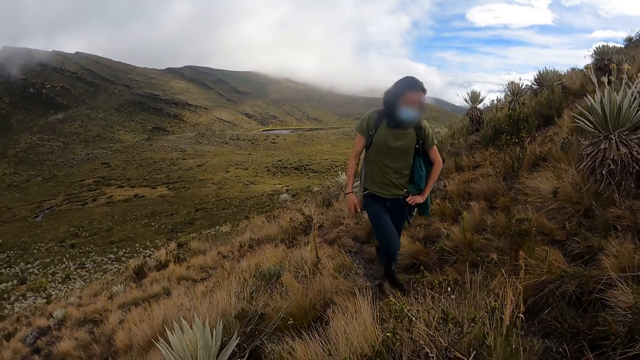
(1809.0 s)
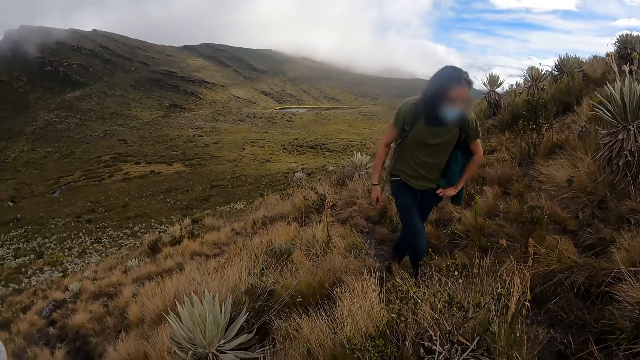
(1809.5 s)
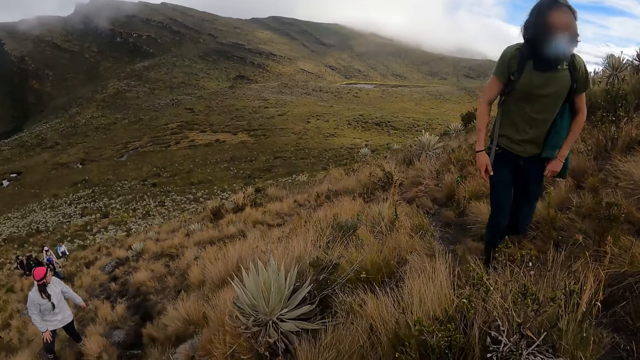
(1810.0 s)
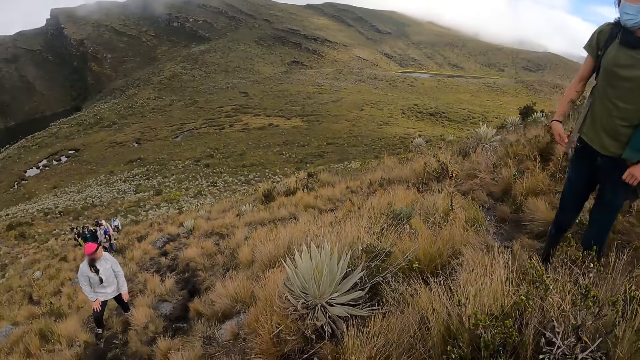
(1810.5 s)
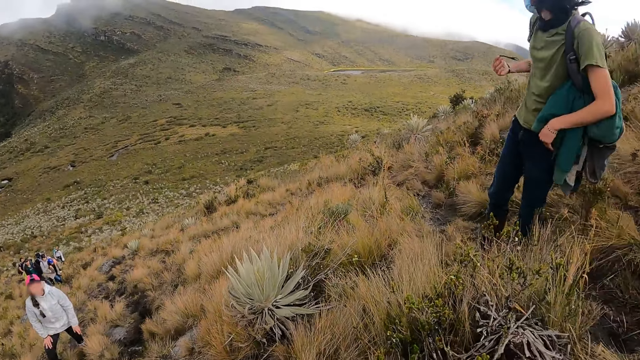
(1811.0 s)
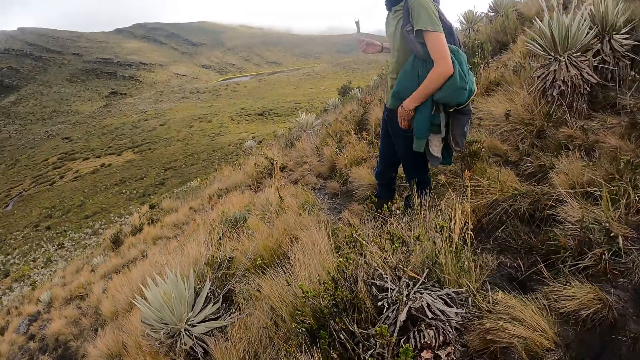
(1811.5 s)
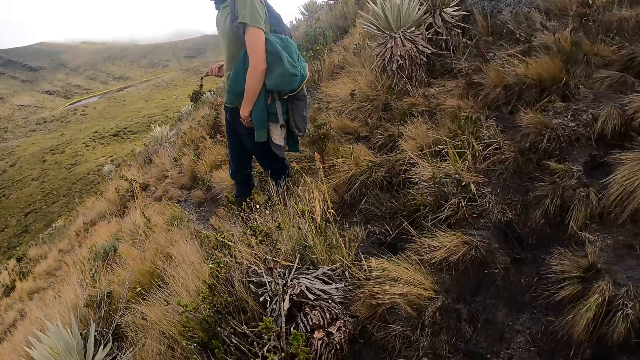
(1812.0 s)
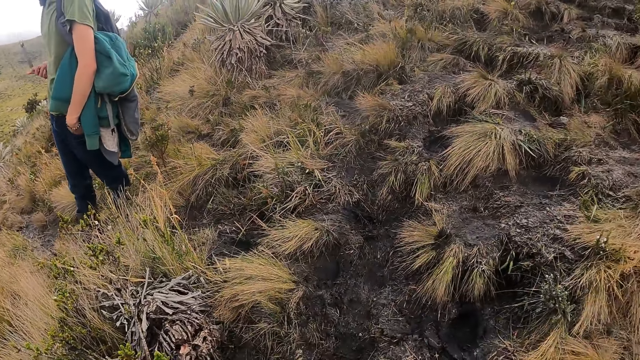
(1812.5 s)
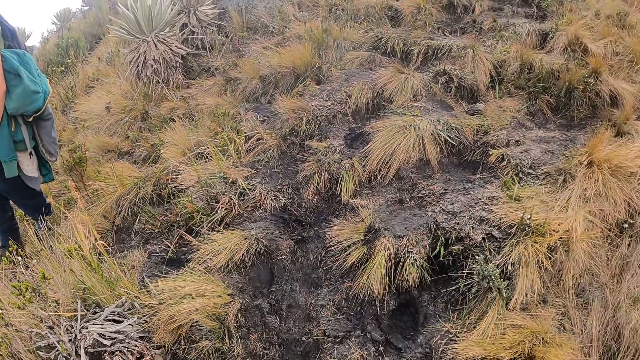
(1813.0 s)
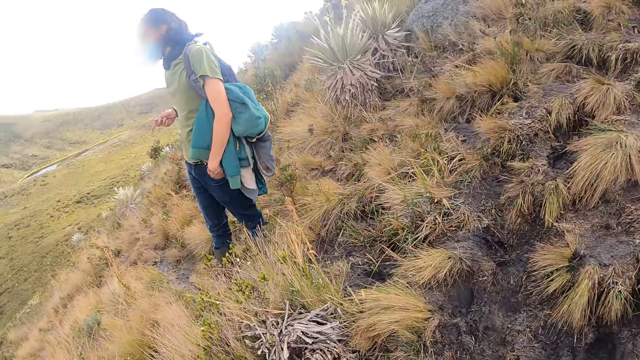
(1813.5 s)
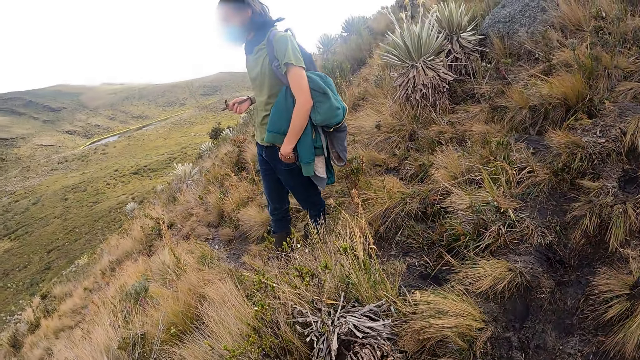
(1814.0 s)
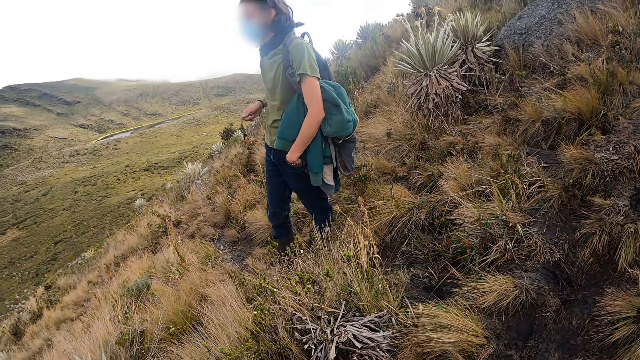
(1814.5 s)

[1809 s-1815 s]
The camera wearer stares around.

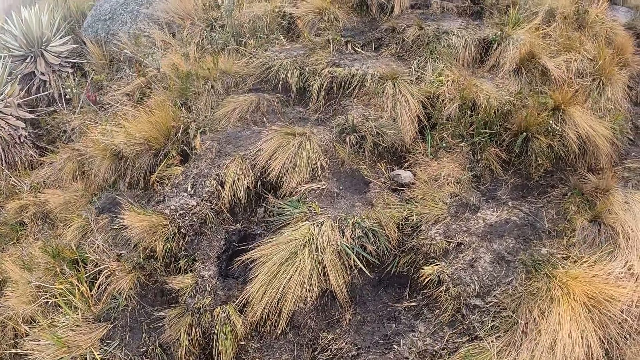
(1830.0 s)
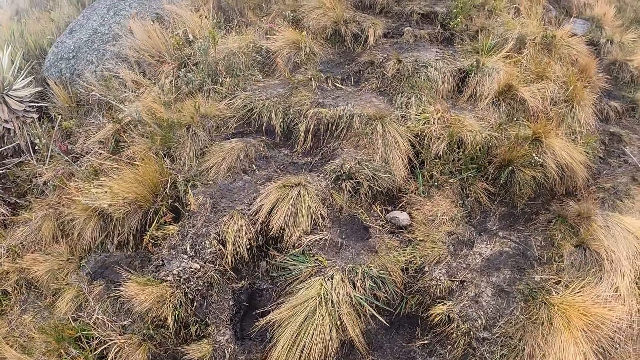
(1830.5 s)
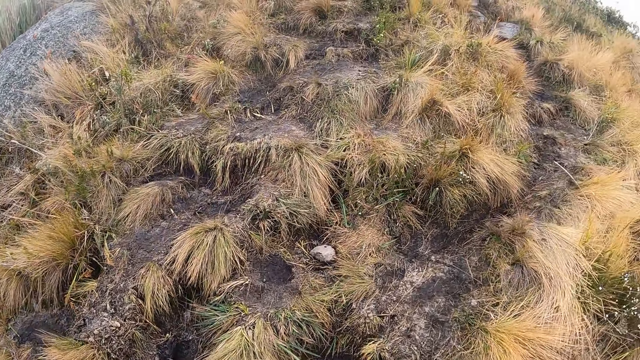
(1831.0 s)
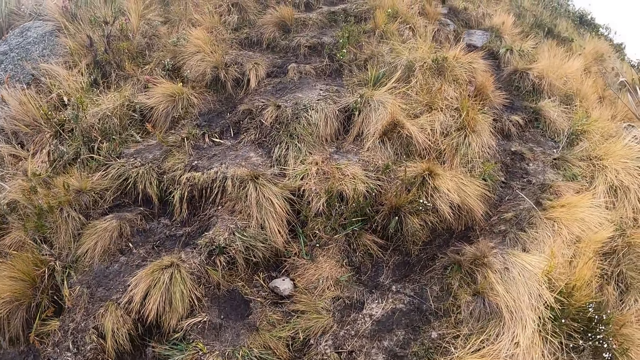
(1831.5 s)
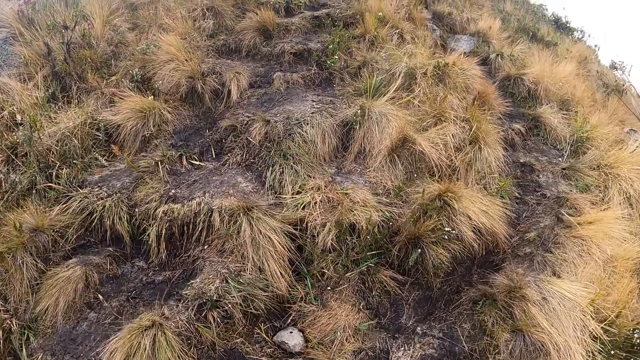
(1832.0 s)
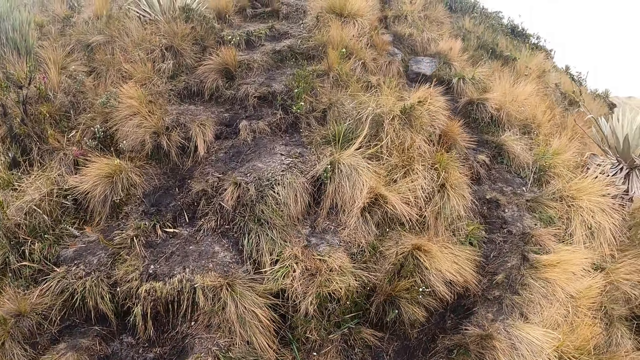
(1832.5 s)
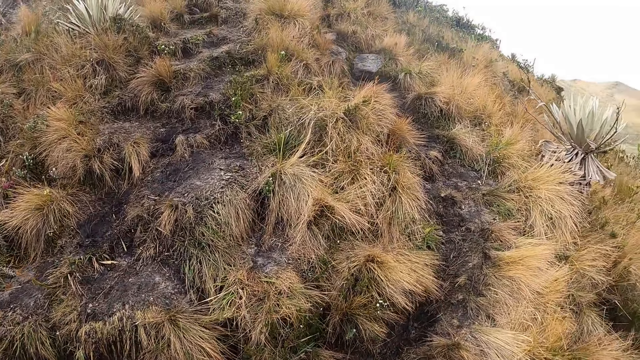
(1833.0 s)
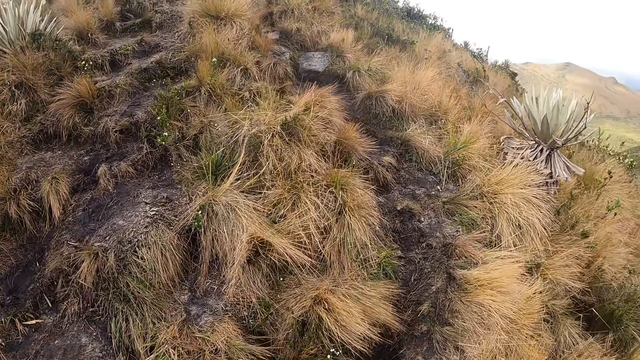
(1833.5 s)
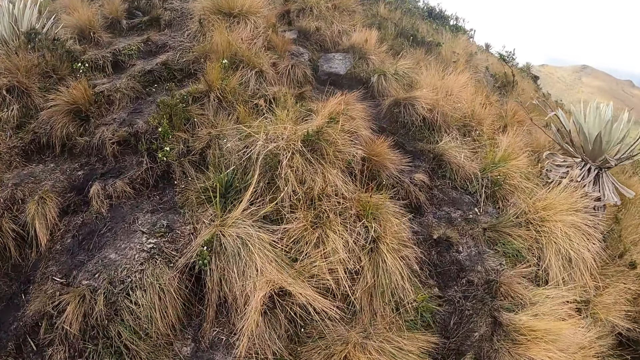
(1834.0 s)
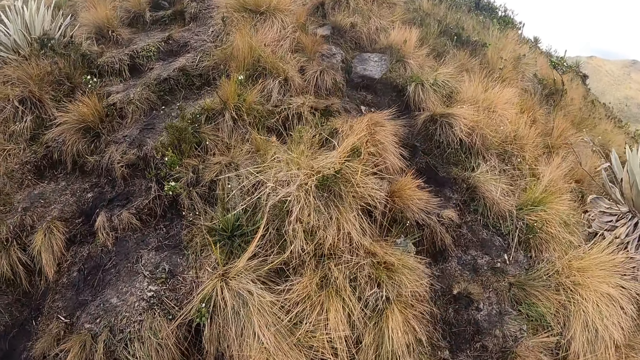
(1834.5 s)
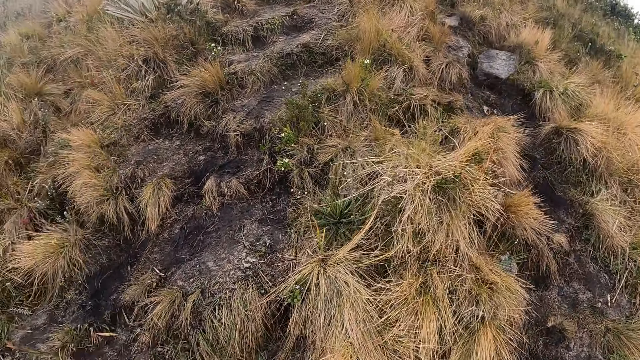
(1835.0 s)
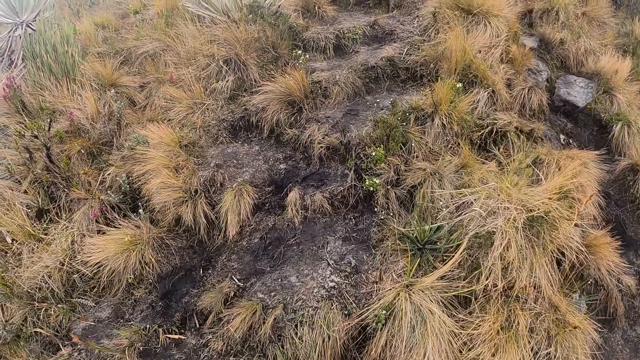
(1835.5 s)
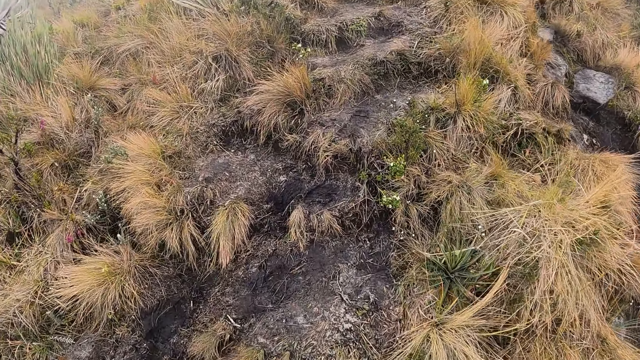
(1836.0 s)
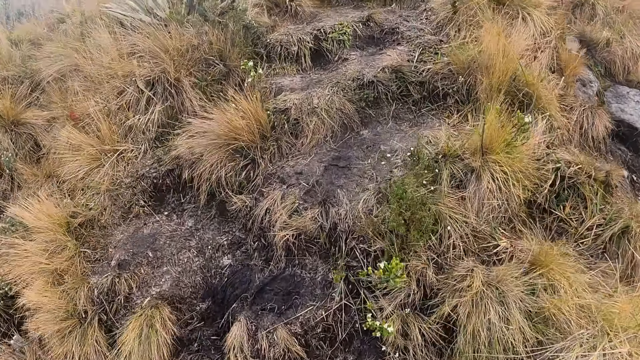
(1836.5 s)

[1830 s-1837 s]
The camera wearer climbs the hill.

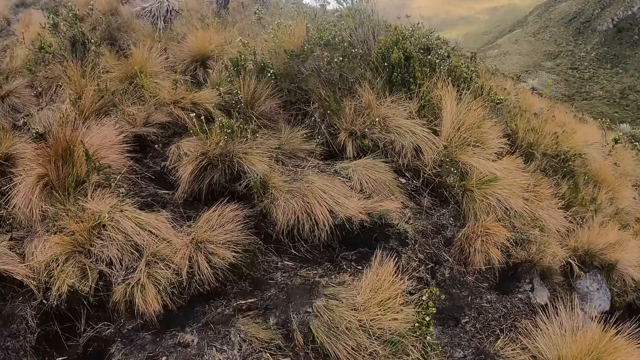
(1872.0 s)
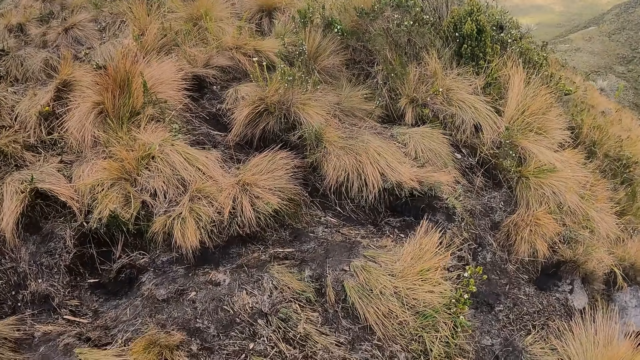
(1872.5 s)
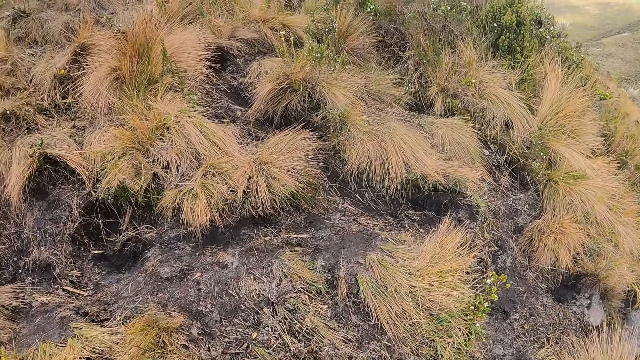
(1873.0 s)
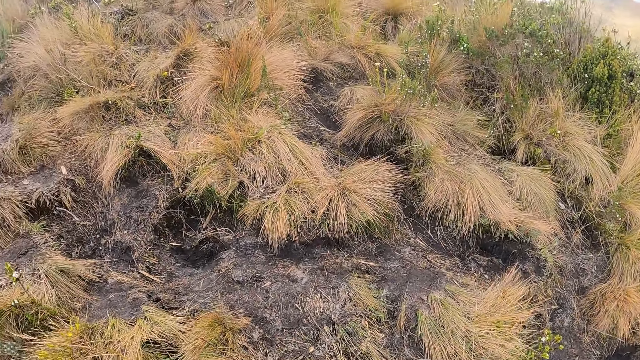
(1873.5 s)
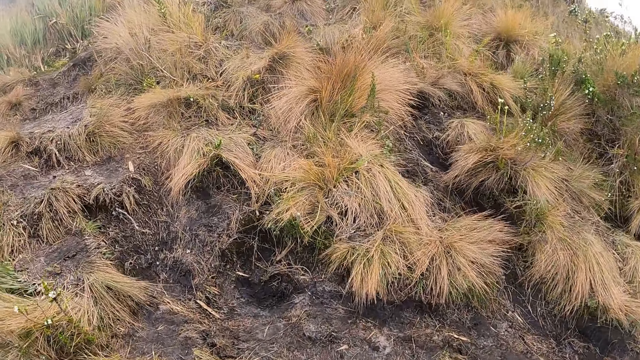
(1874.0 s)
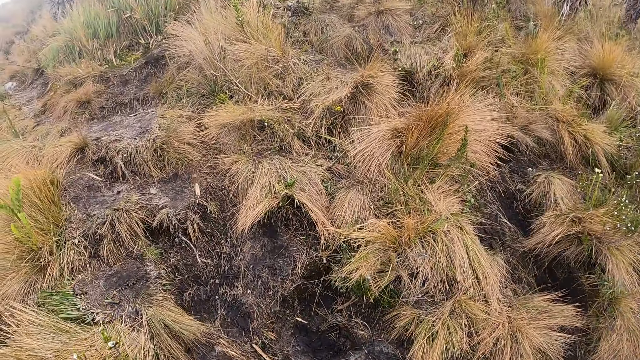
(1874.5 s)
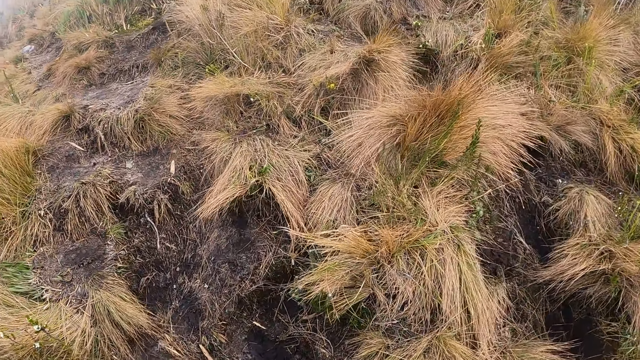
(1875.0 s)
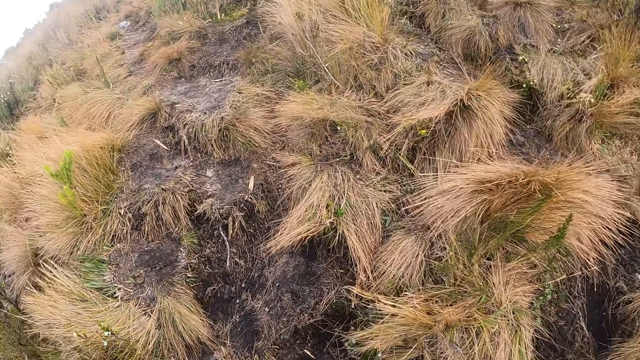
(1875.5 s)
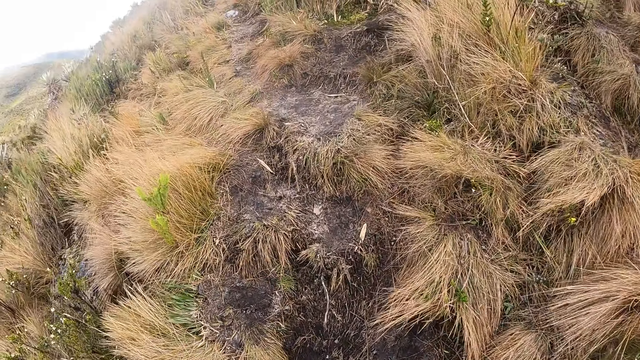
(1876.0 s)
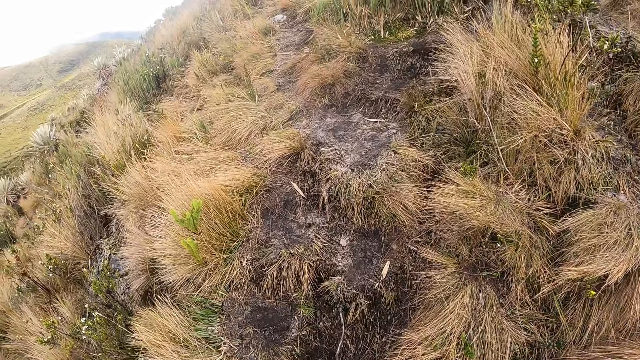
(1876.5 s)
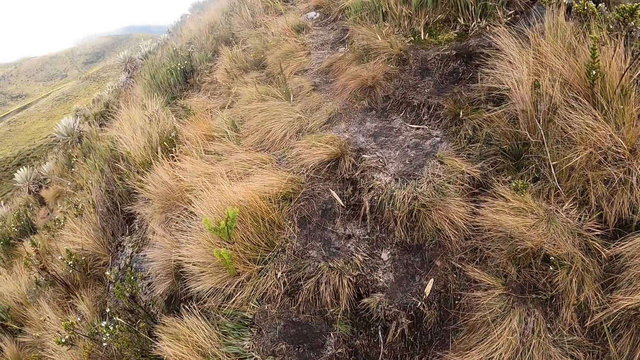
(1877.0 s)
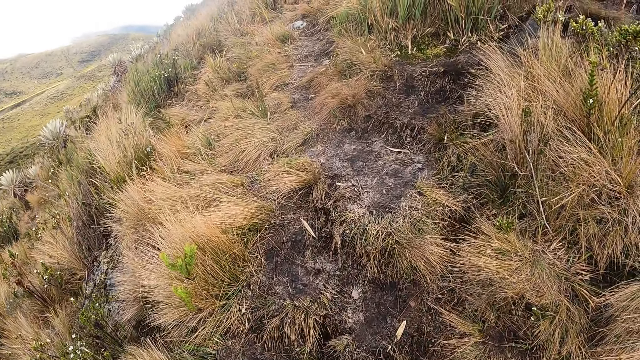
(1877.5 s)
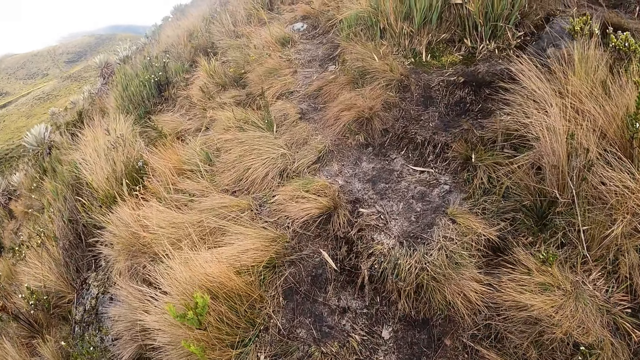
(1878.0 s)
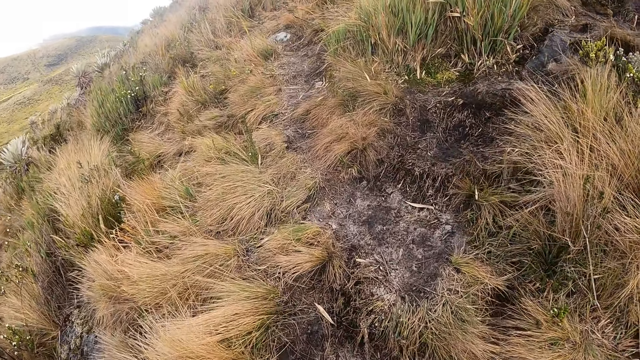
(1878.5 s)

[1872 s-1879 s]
The camera wearer climbs the hill with the group of people.
